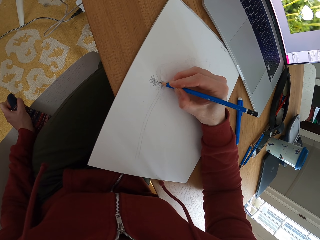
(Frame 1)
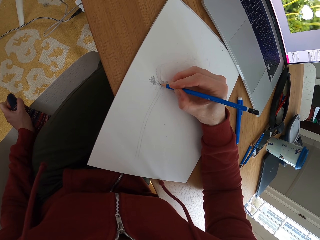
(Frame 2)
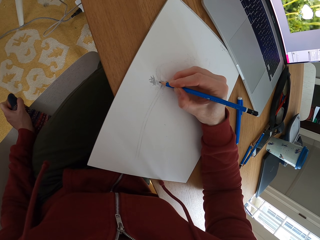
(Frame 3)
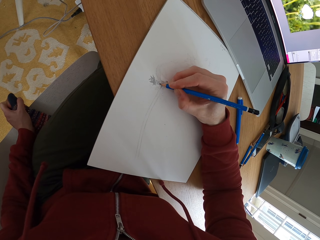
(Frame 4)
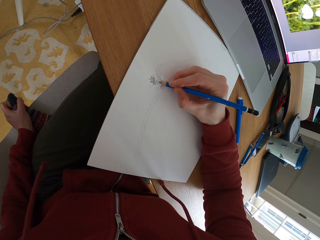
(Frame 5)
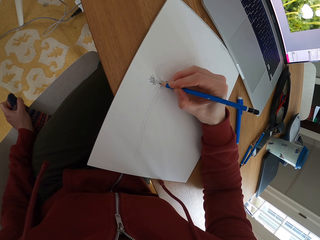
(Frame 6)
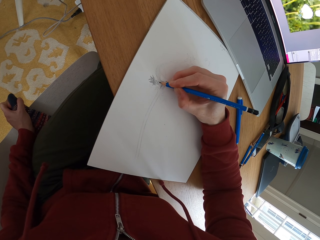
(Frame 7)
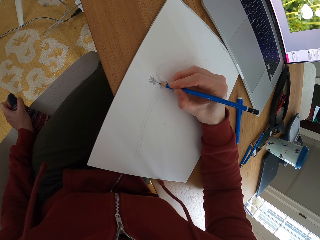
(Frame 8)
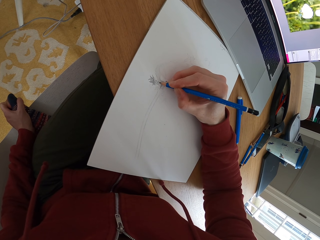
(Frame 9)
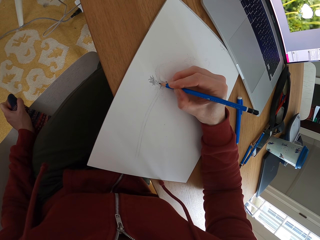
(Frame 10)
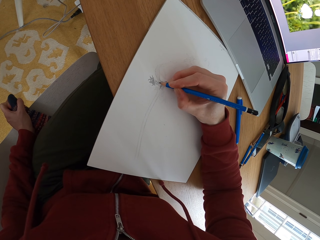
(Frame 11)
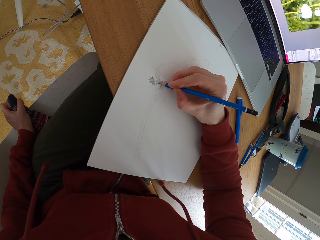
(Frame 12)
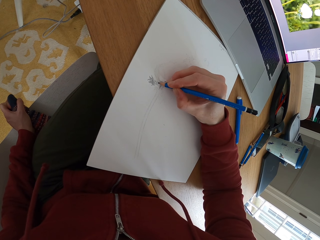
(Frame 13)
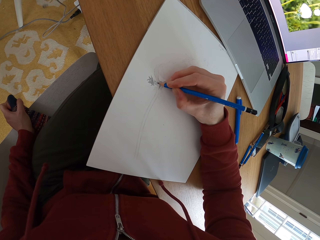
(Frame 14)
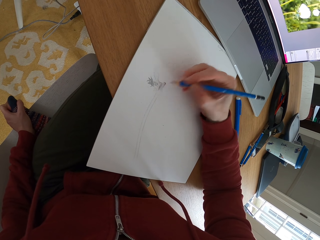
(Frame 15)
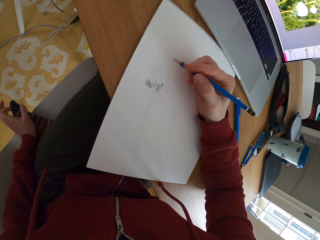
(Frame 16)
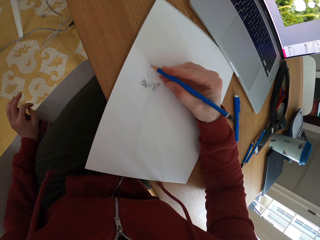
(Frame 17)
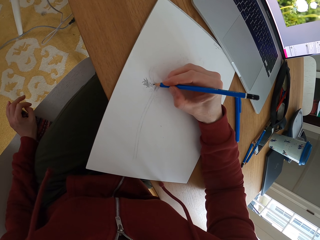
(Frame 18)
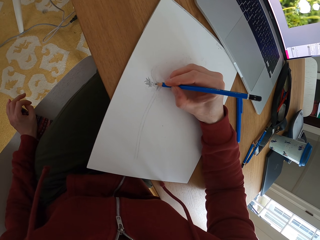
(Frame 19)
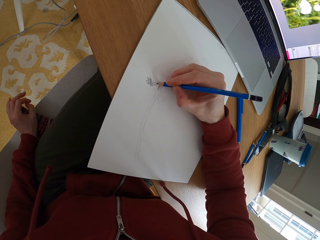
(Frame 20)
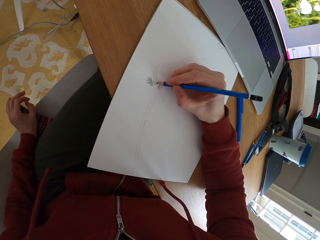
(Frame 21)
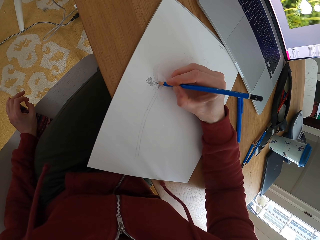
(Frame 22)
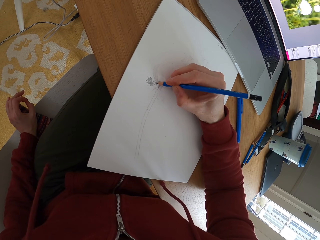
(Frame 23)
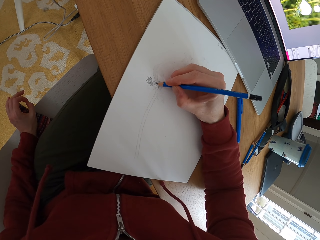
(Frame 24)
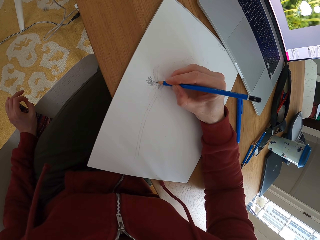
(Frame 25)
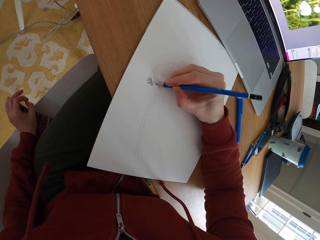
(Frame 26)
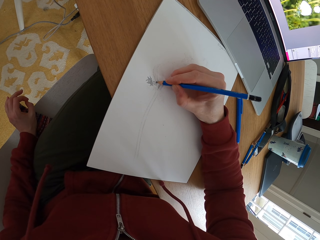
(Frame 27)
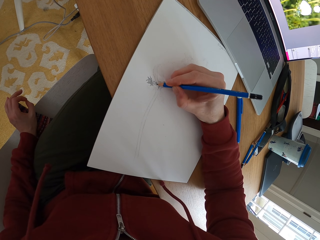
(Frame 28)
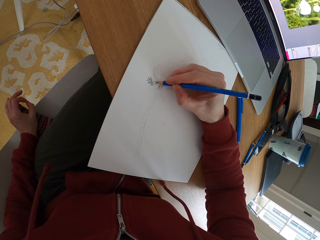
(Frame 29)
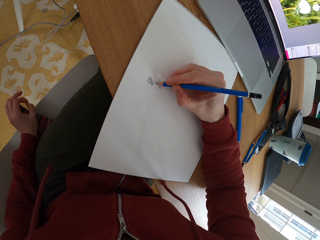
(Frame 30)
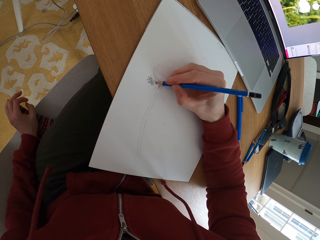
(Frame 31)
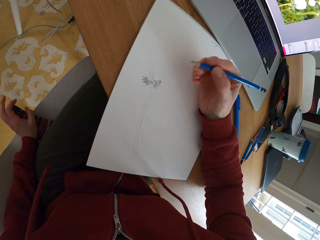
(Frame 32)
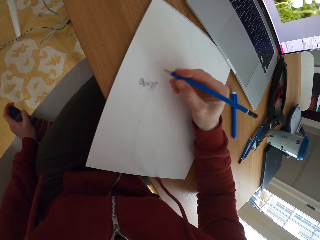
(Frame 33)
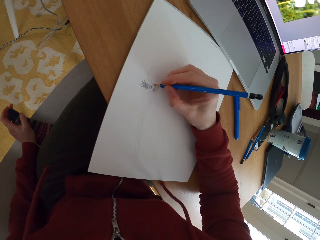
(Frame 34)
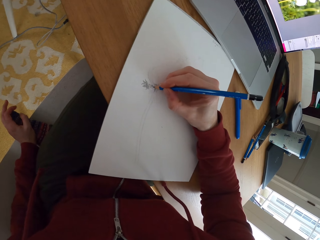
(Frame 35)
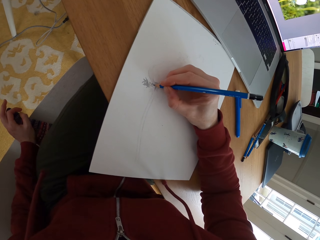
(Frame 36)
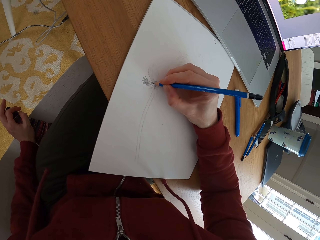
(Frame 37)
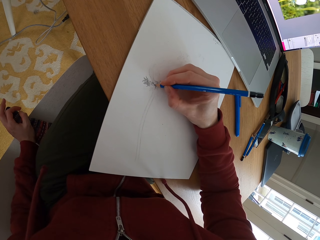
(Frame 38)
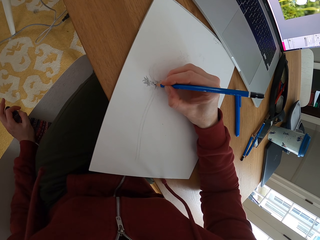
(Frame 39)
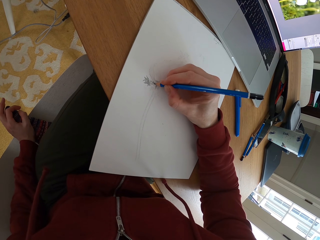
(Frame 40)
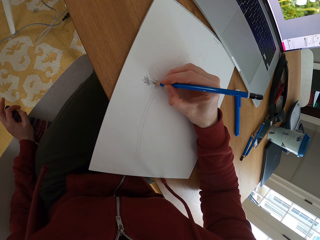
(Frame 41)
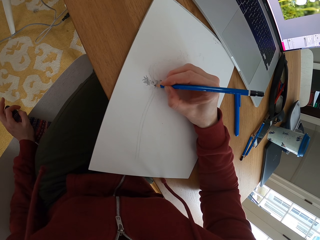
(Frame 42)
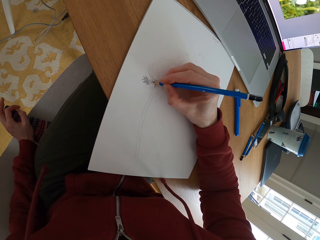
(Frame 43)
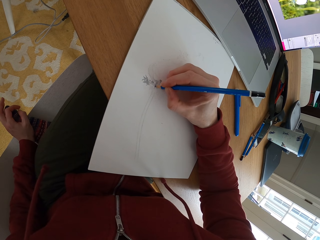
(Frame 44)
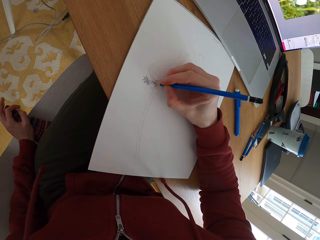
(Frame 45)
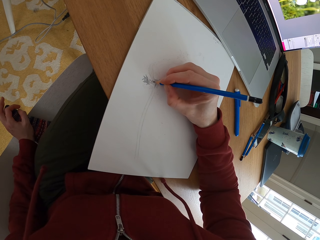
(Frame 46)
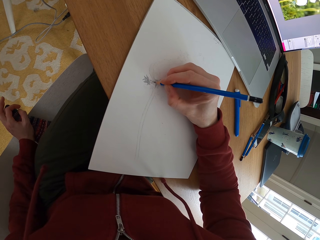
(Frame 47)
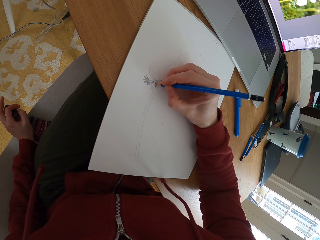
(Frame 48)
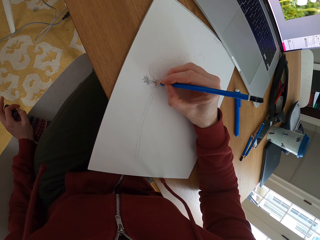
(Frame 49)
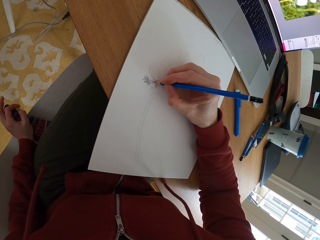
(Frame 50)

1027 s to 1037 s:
The camera wearer adjusts the pencil. They draw a sketch with the pencil. They adjust the pencil. They draw a sketch with the pencil.

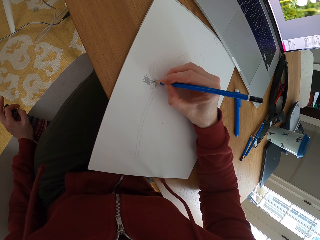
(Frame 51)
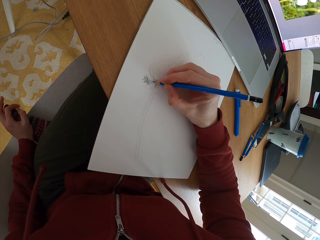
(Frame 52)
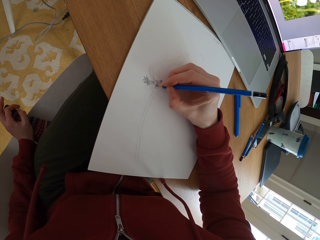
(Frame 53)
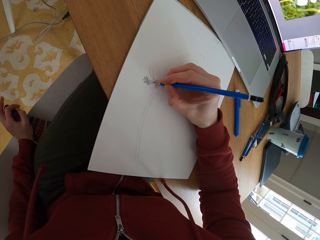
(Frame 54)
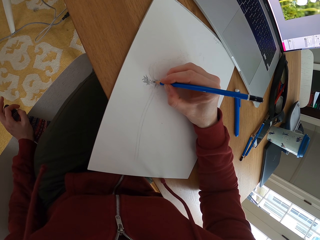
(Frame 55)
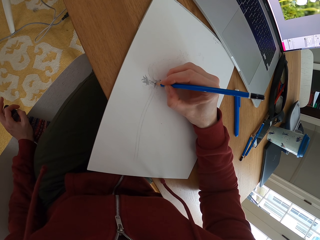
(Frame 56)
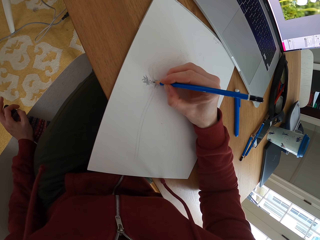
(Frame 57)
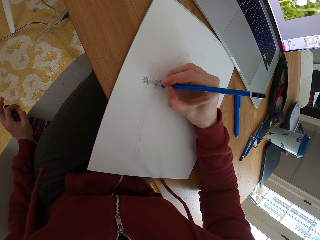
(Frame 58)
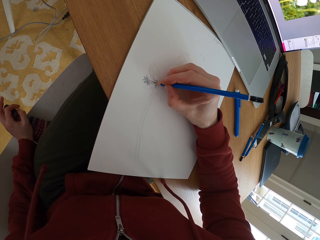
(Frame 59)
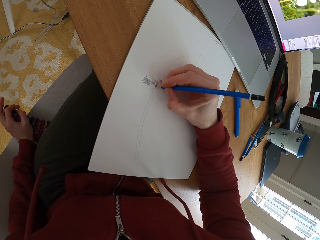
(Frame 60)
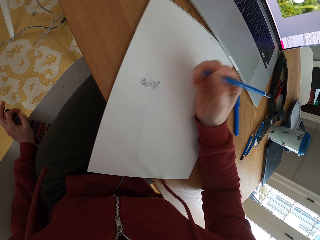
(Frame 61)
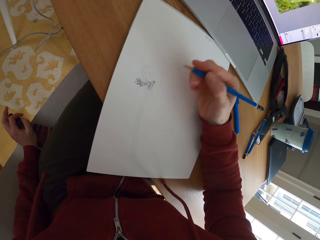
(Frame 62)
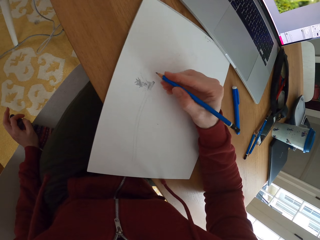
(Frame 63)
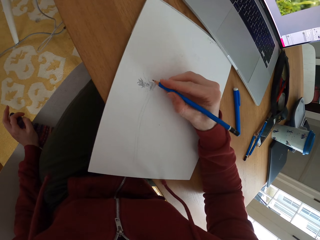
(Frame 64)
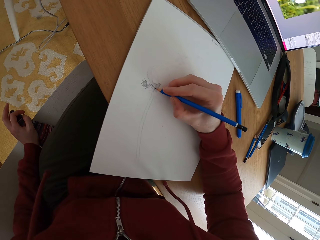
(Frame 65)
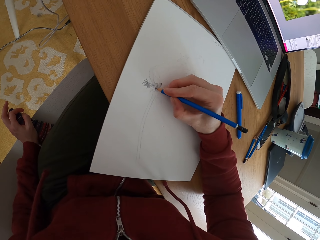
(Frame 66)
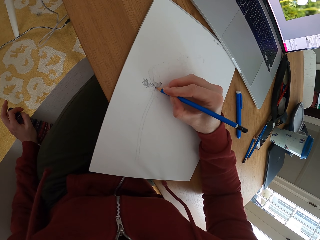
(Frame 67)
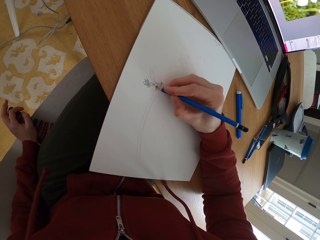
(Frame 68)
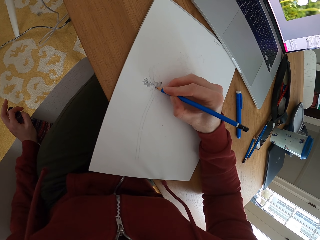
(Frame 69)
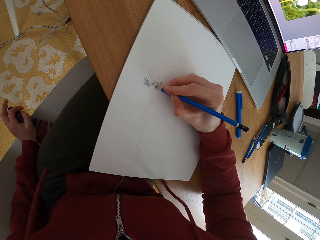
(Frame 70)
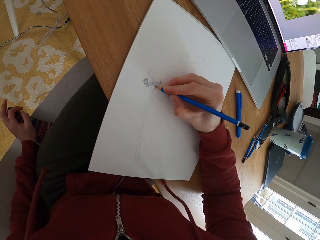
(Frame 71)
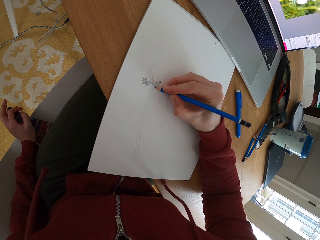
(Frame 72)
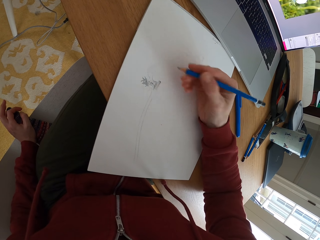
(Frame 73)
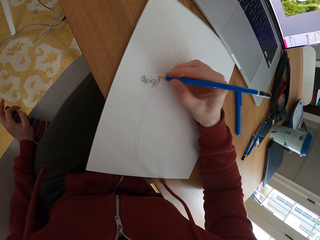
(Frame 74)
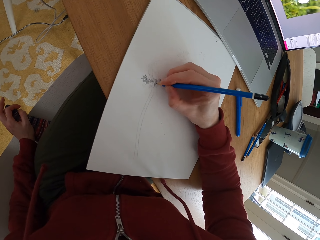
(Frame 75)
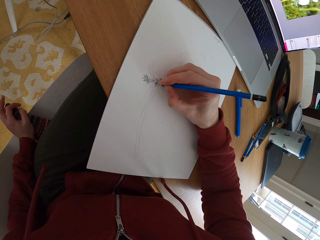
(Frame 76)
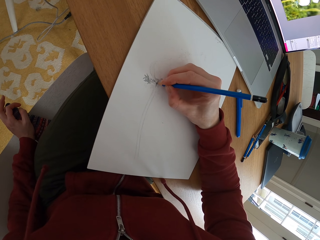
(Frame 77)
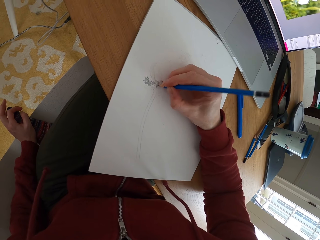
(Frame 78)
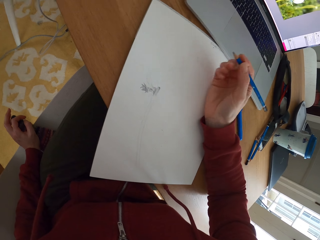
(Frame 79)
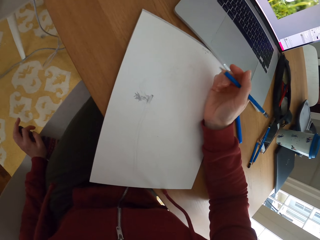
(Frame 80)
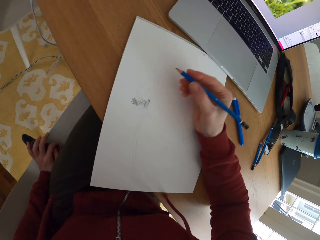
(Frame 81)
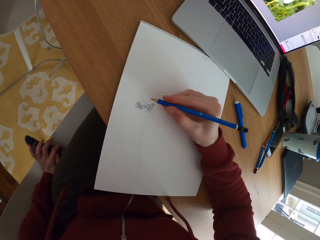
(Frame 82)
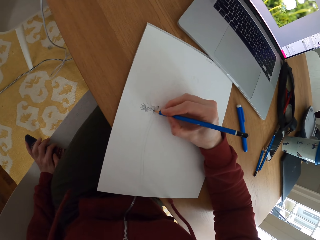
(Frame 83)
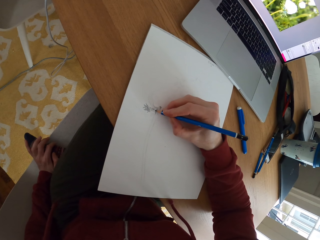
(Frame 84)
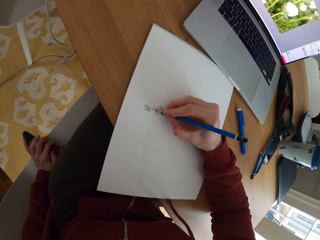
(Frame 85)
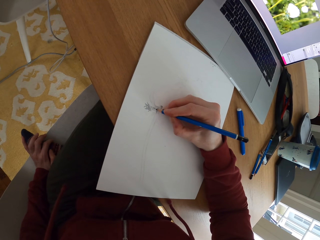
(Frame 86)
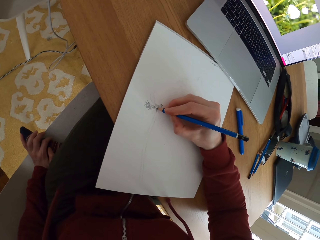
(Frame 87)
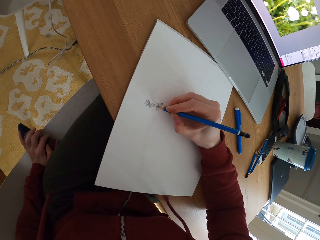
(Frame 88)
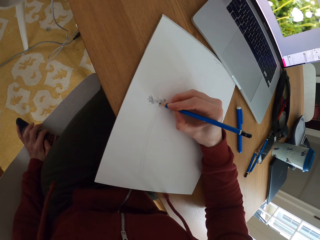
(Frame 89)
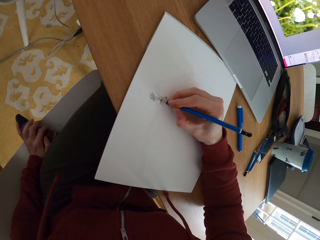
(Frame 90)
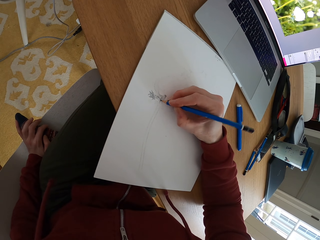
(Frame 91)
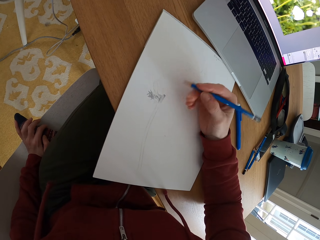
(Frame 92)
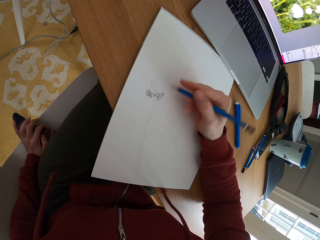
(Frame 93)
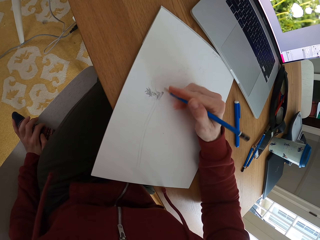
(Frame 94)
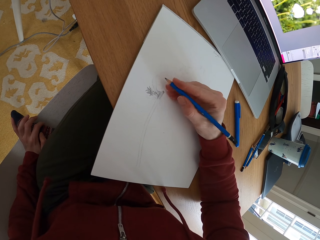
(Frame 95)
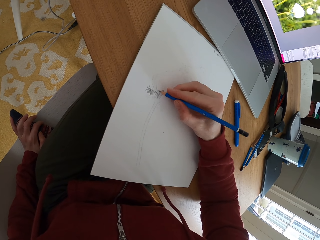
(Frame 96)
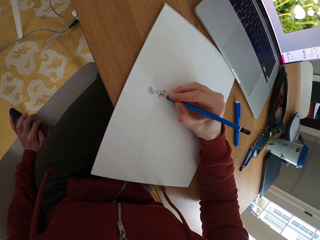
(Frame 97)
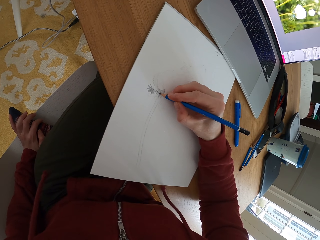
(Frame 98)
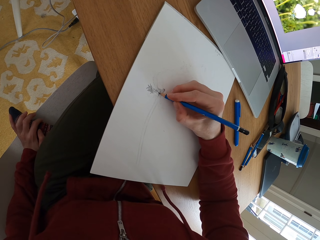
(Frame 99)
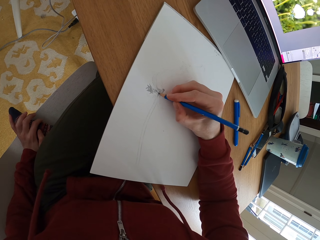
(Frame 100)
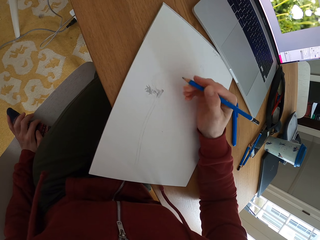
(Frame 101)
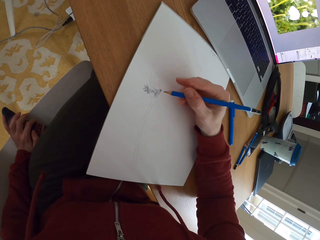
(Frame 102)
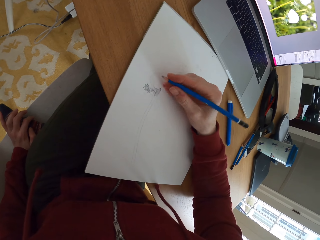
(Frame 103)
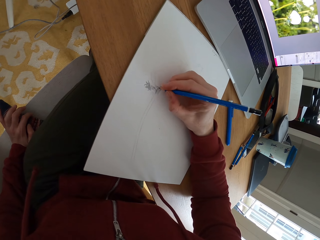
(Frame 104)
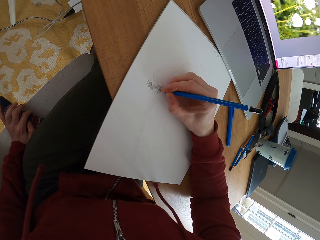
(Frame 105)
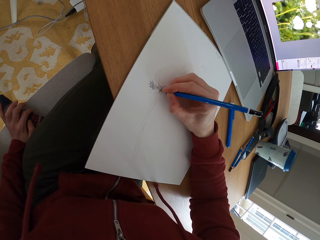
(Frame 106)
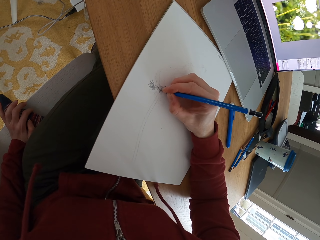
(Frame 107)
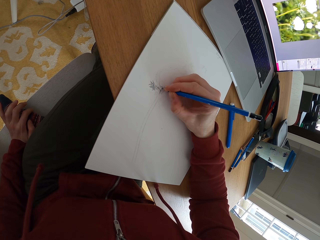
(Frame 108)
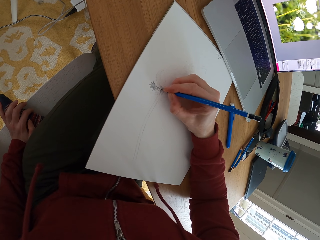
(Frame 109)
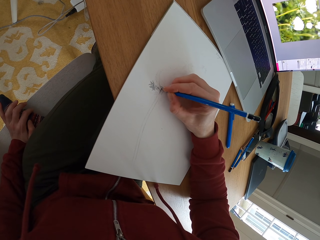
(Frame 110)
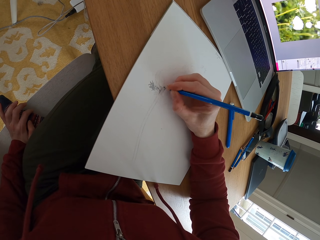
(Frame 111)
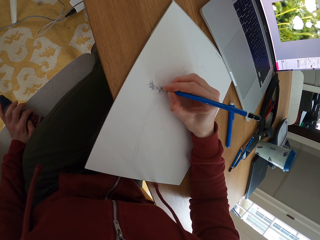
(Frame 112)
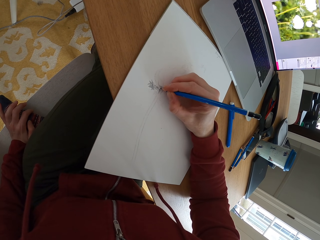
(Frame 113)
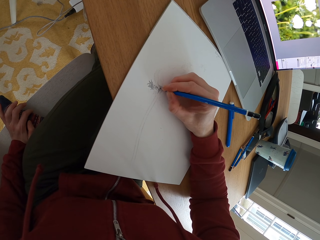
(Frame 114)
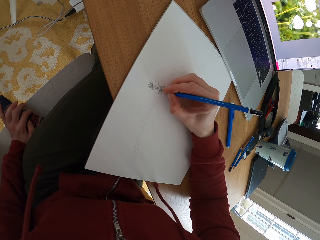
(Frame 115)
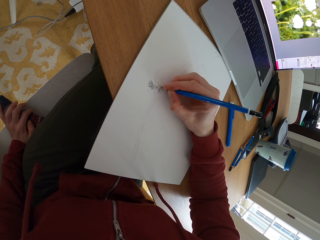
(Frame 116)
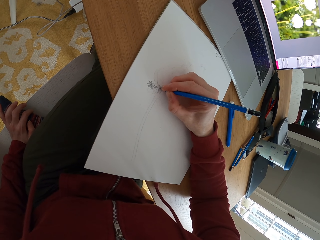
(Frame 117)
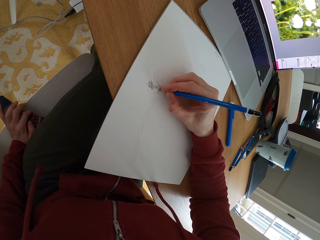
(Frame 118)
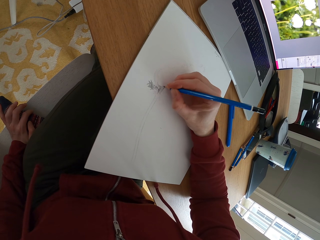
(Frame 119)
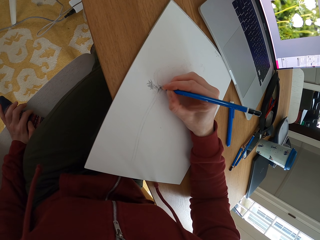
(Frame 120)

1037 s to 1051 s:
The camera wearer adjusts the pencil. They draw a sketch with the pencil. They adjust the pencil. They draw a sketch with the pencil. They adjust the pencil. They draw a sketch with the pencil. They adjust the pencil. They draw a sketch with the pencil. They adjust the pencil. They draw a sketch with the pencil.
